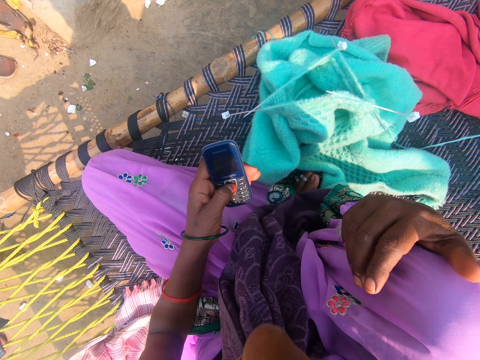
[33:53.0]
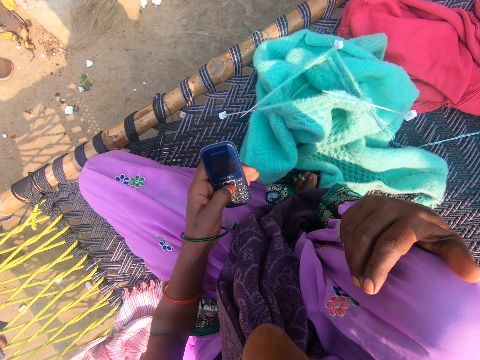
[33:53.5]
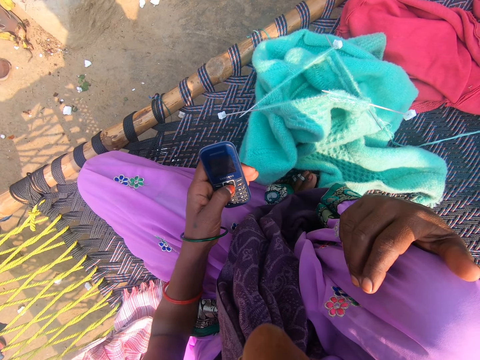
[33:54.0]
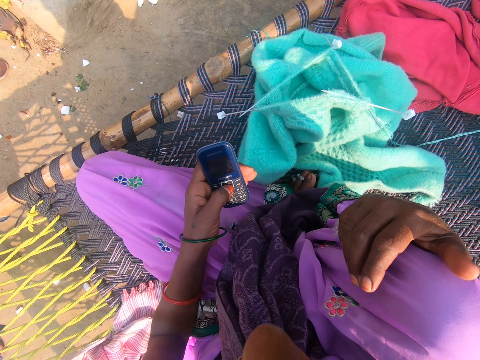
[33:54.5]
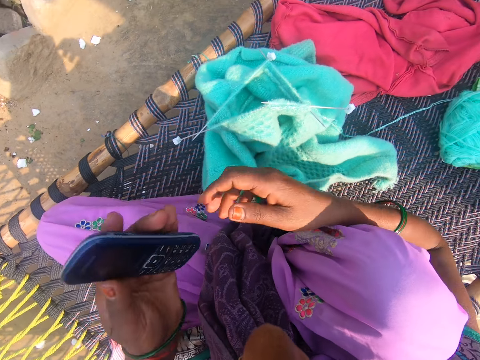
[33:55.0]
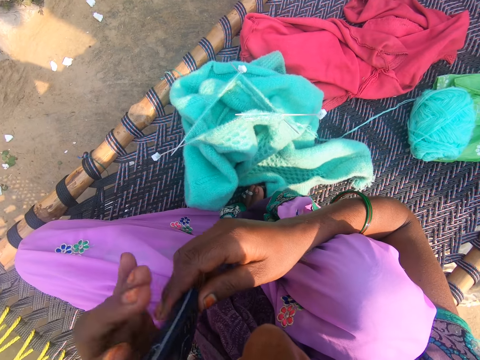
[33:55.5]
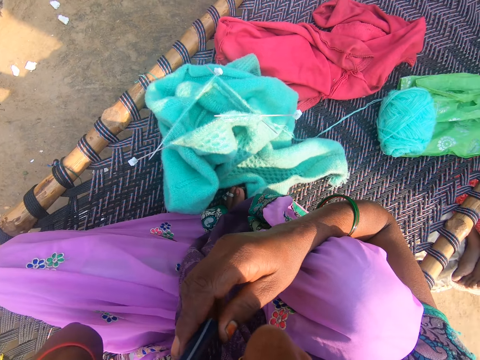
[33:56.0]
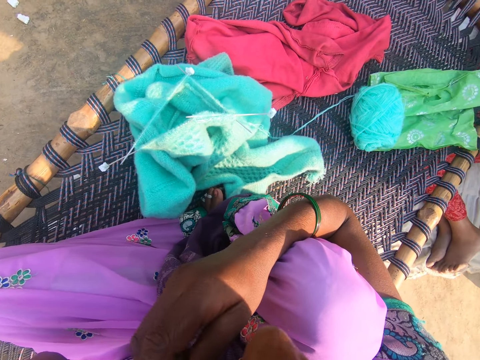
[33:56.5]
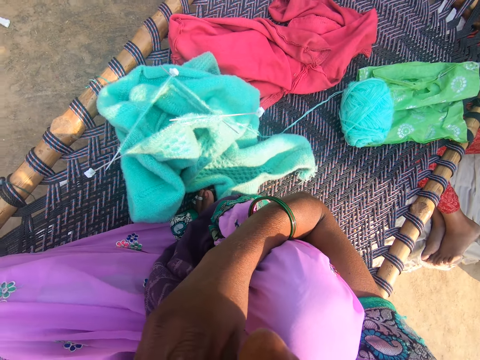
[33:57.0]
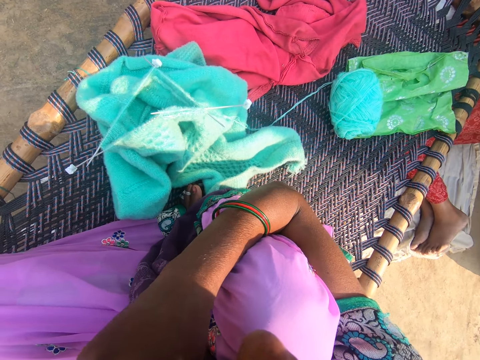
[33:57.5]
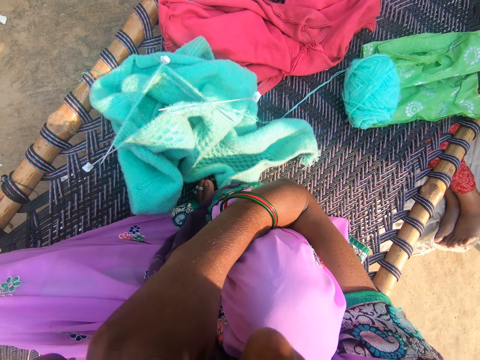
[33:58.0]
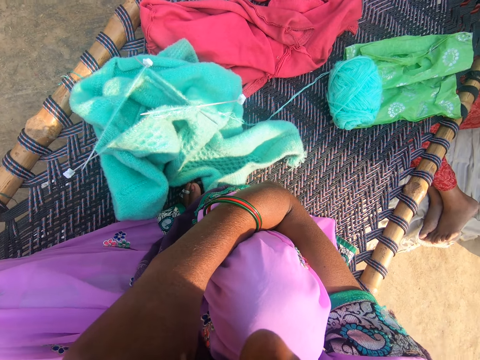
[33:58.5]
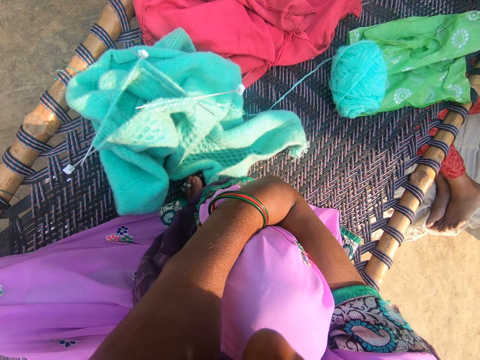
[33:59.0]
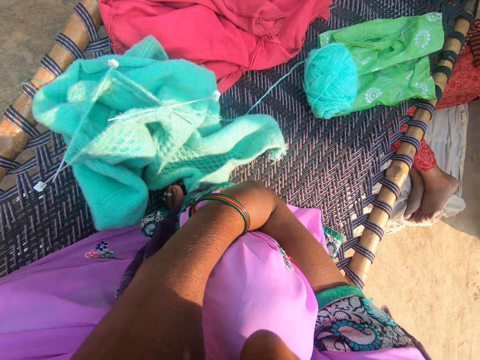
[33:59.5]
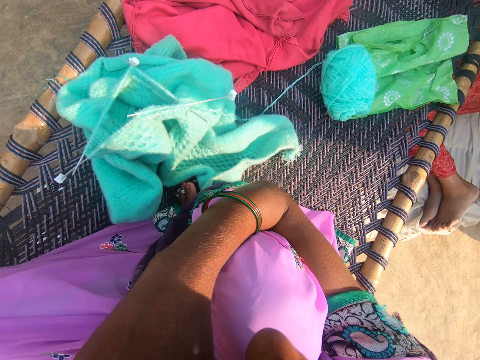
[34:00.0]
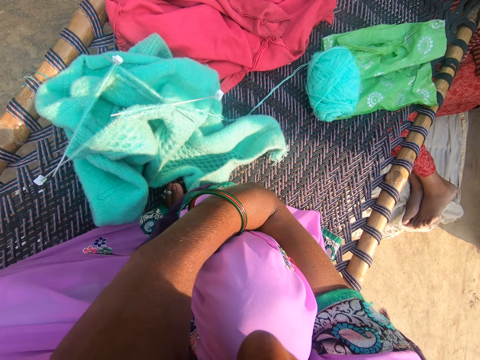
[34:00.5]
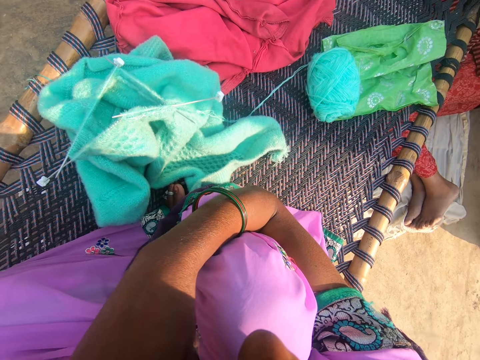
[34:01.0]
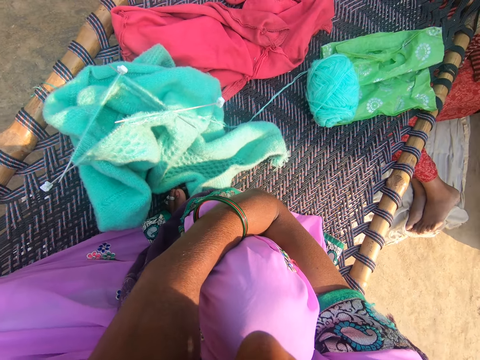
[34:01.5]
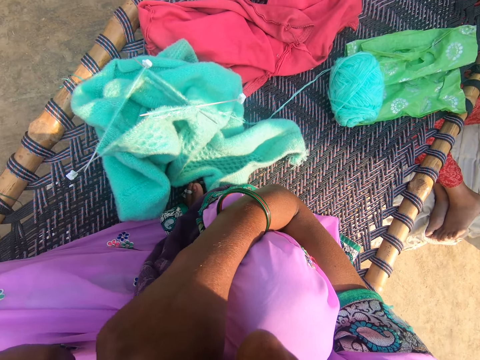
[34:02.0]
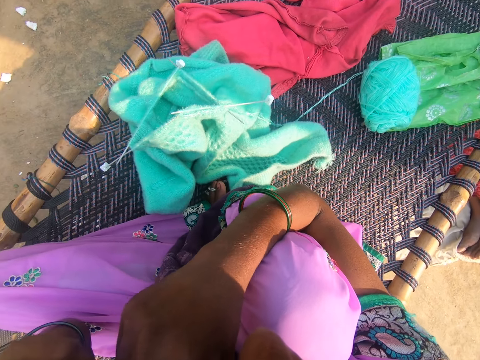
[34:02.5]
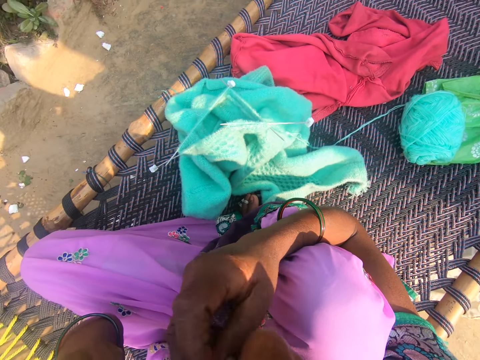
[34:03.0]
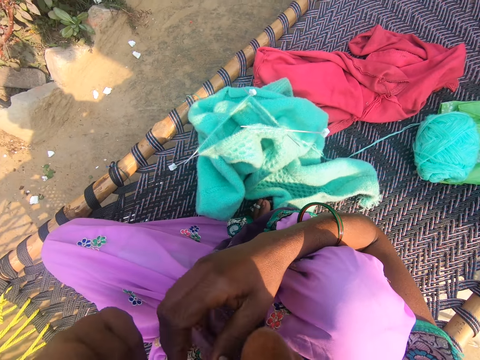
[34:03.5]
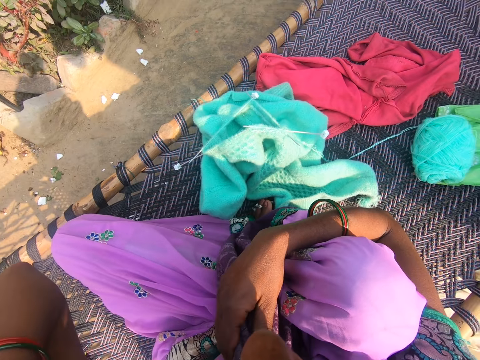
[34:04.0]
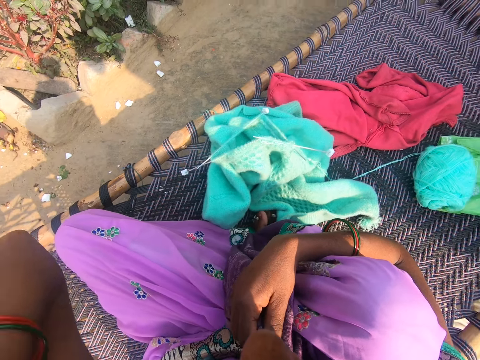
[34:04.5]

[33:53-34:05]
The camera wearer holds the phone. She takes the phone with her right hand. She touches her face with the left hand. She lifts the phone. She talks to a child. She puts the phone into her dress. She converses. The child talks to the camera wearer.

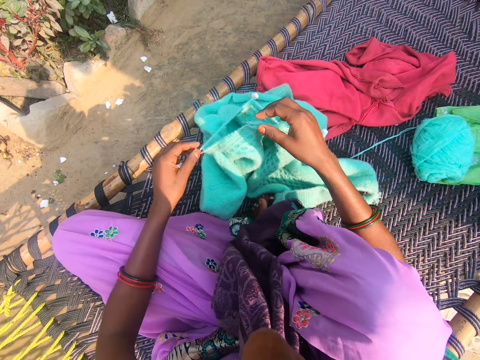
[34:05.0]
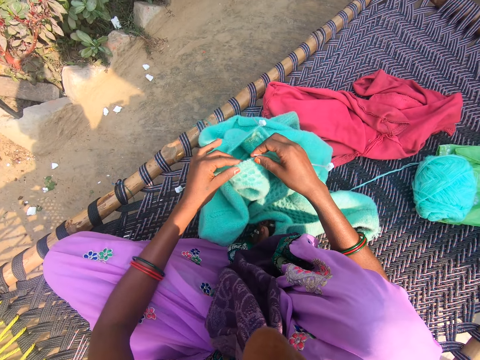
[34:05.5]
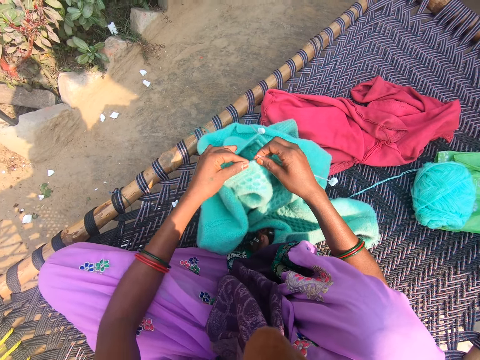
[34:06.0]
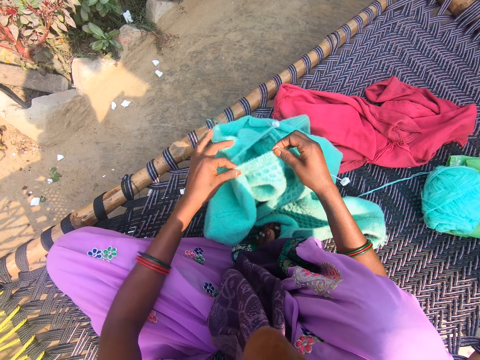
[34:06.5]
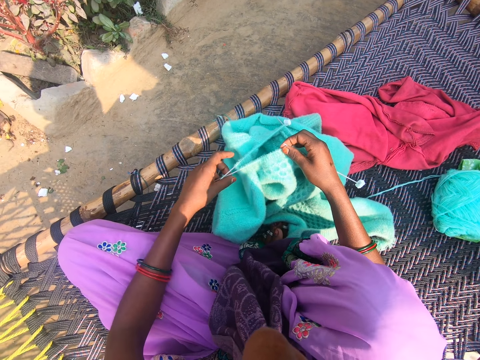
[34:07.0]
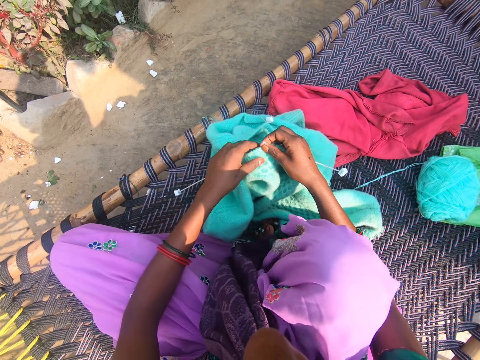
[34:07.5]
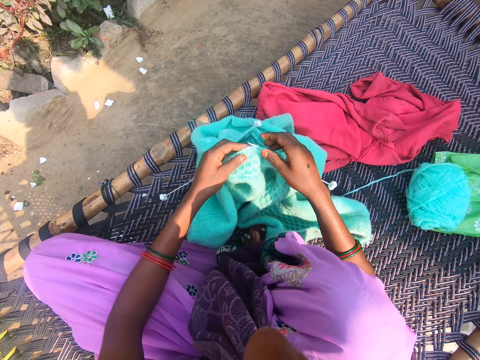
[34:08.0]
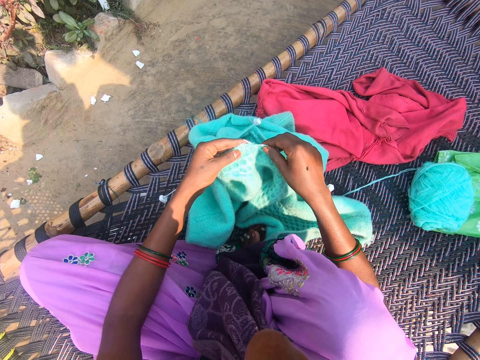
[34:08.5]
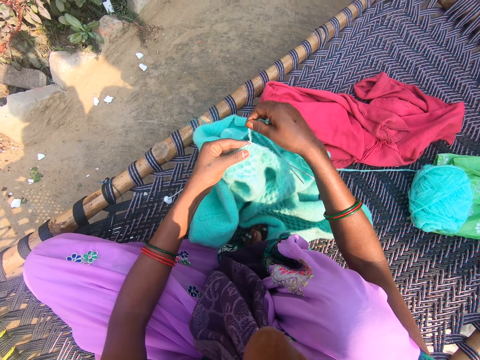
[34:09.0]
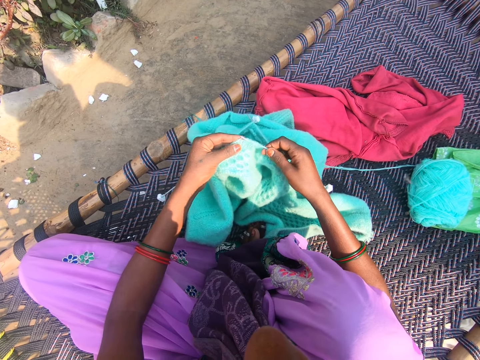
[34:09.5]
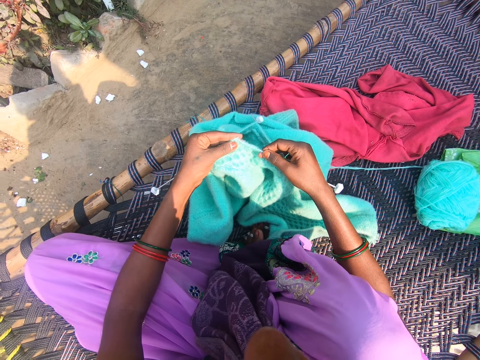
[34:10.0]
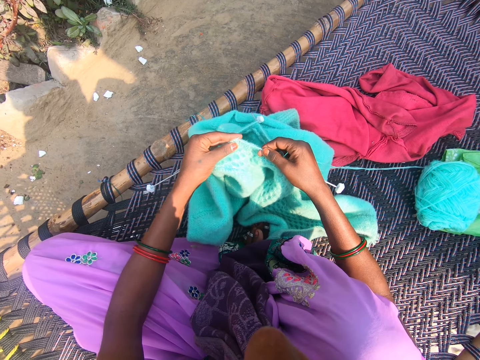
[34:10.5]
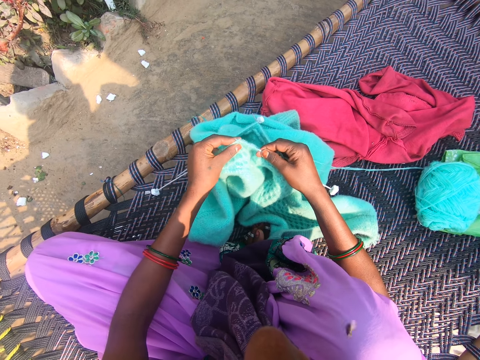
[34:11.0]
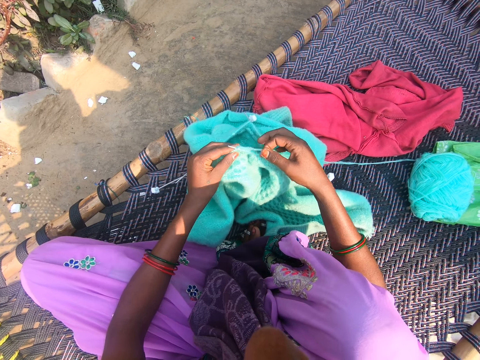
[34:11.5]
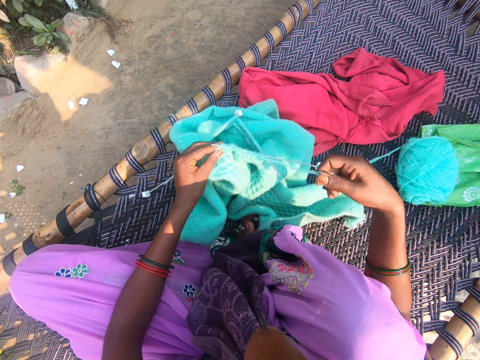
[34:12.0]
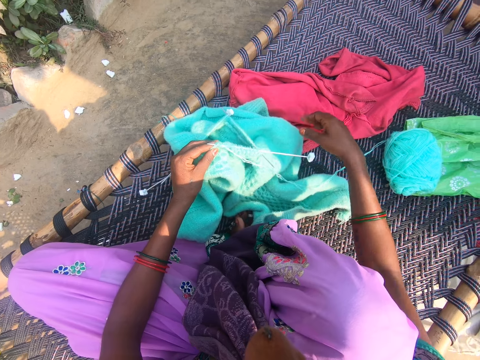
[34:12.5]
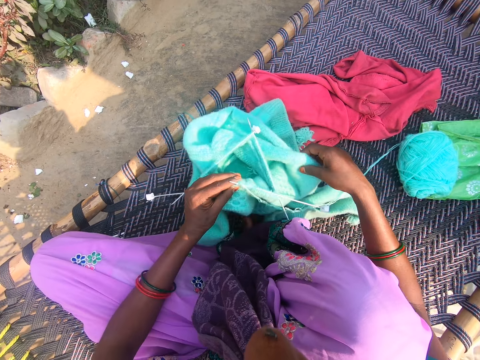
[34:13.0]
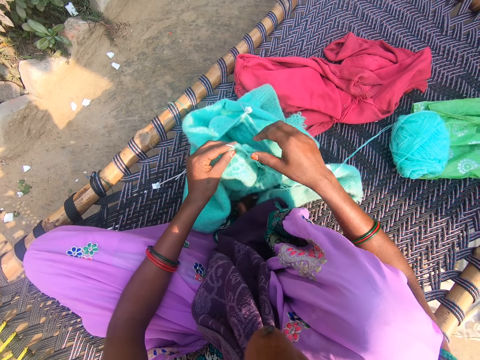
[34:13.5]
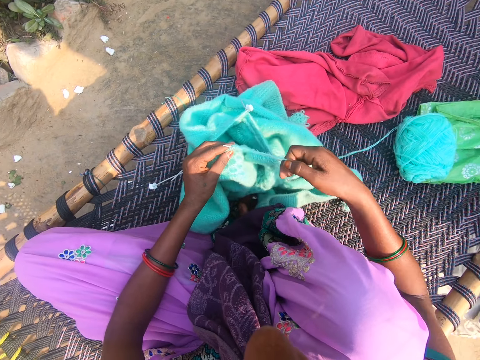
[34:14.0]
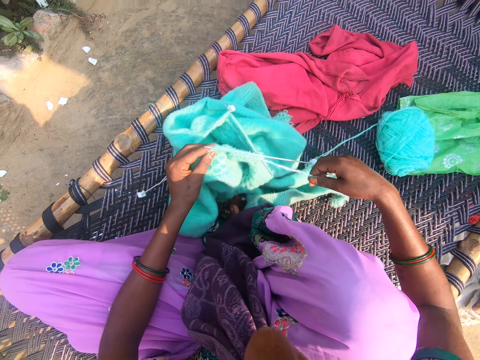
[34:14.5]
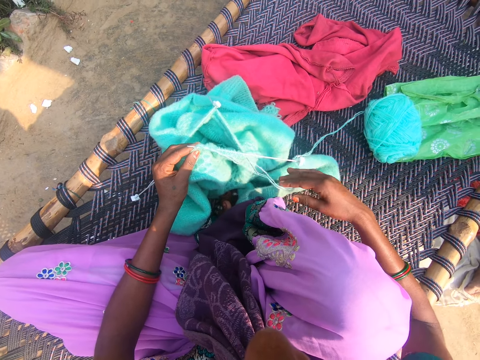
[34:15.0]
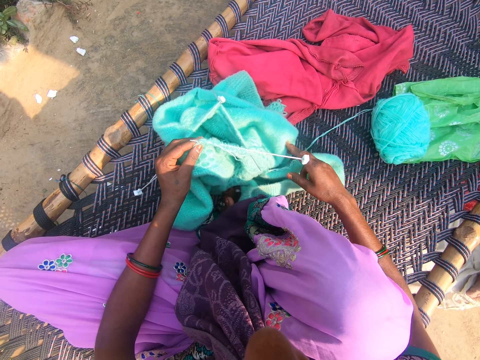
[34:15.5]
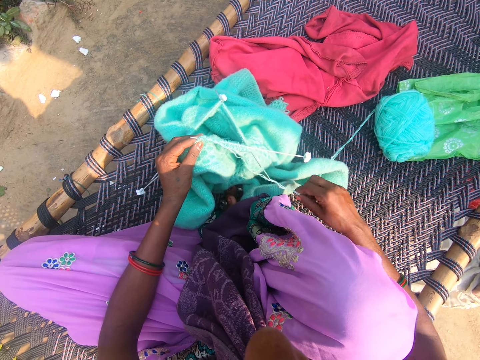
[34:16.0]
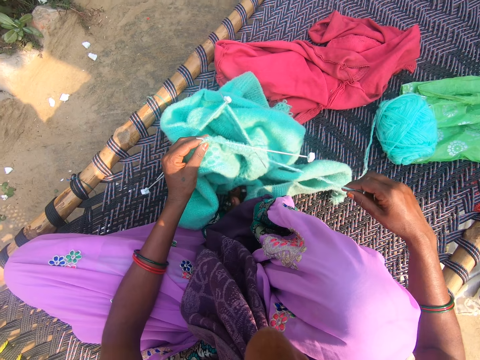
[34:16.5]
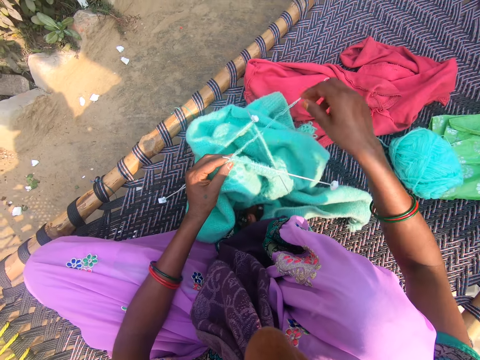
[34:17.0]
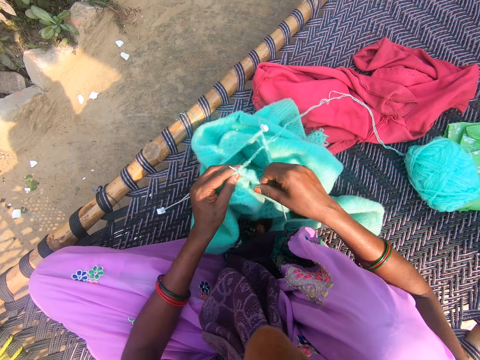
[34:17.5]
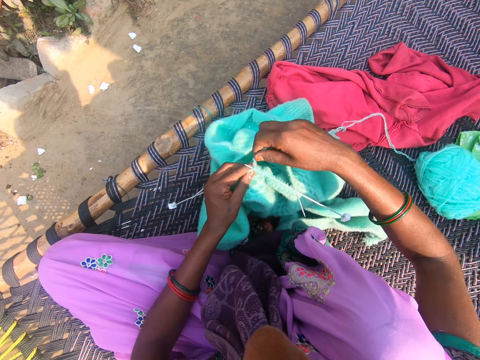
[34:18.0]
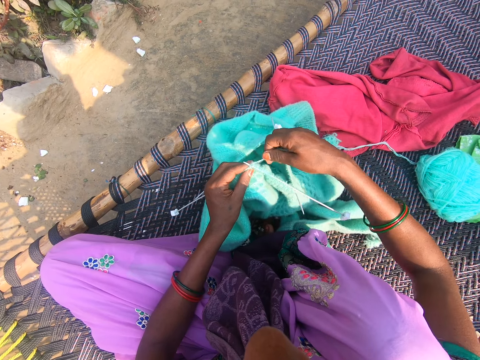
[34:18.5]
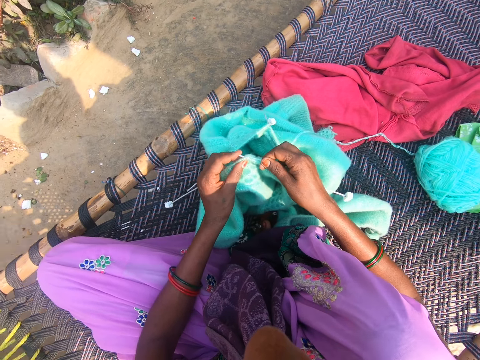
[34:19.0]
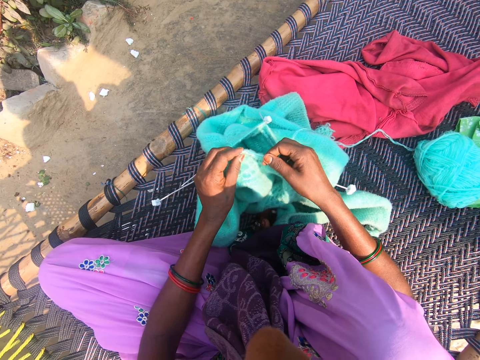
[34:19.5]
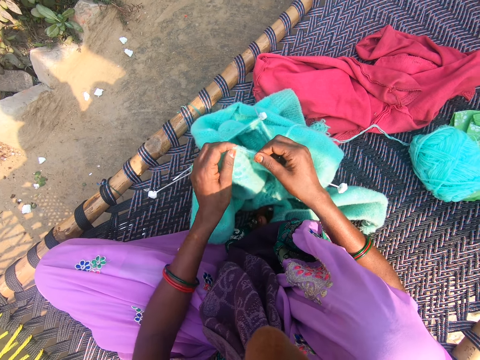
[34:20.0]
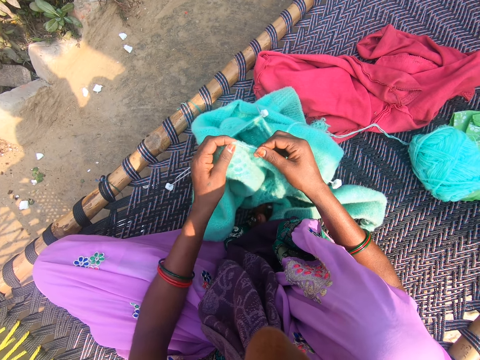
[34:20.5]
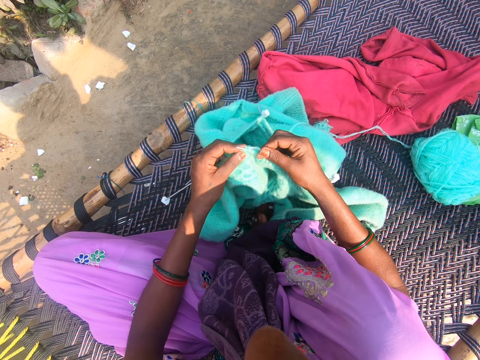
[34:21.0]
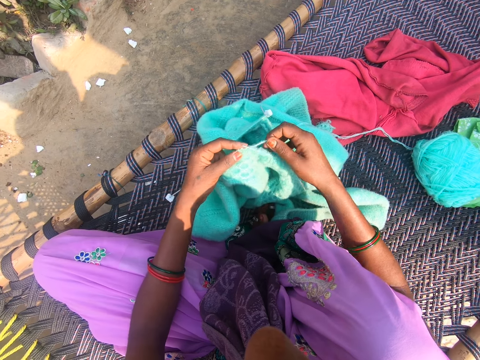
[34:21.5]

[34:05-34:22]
A child calls out to the camera wearer. The camera wearer arranges the yarn or thread on the knitting needles. She moves the sweater together. She talks to the child. The child talks to the camera wearer. The camera wearer rolls the thread on the crochet. She knits the yarn with the knitting needles. Another child talks to the camera wearer. The camera wearer holds the thread. She repositions the yarn fabric on the mat with her right hand. She talks to the other child. She straightens the yarn with her right hand. She puts the thread on the cloth. She rolls the thread on the crochet. She knits the yarn with the knitting needles.
